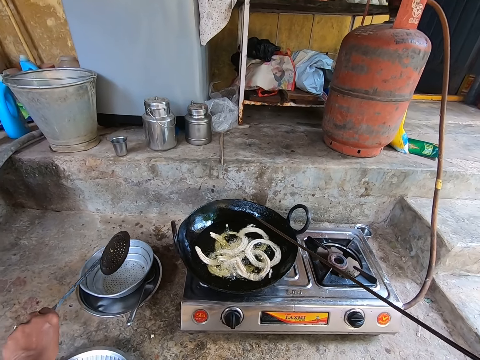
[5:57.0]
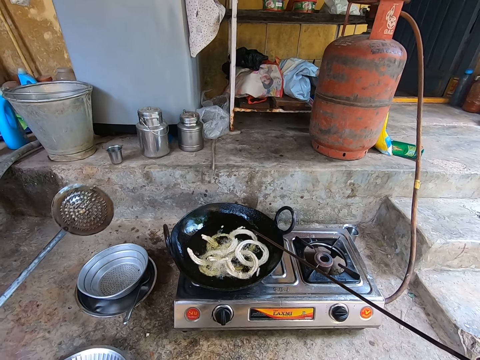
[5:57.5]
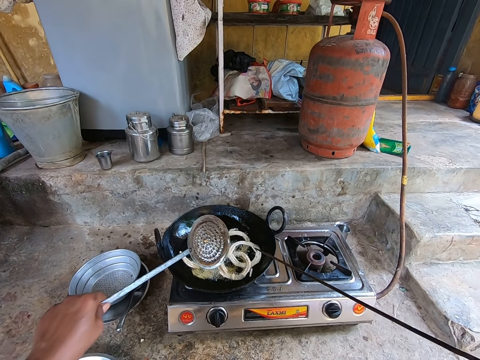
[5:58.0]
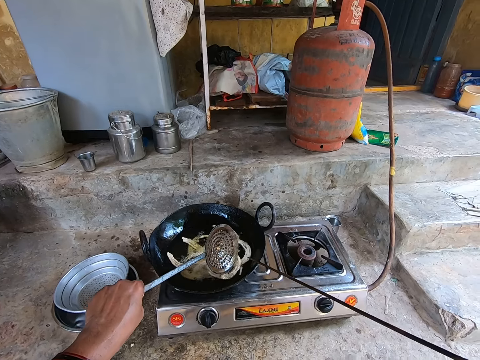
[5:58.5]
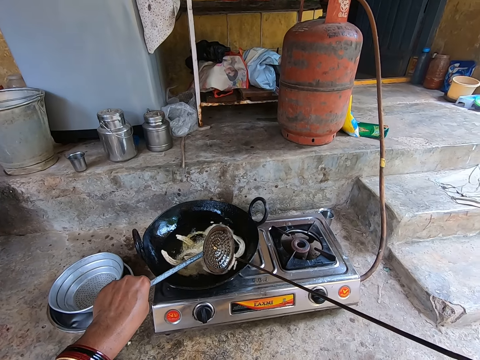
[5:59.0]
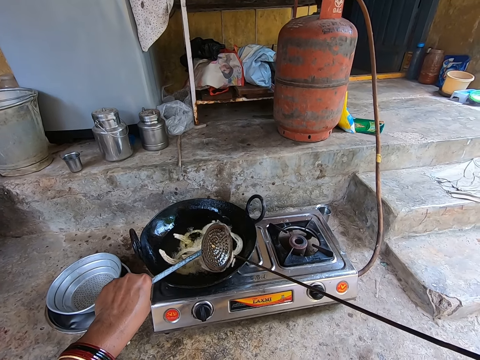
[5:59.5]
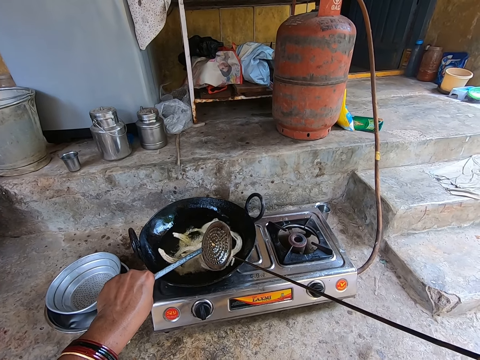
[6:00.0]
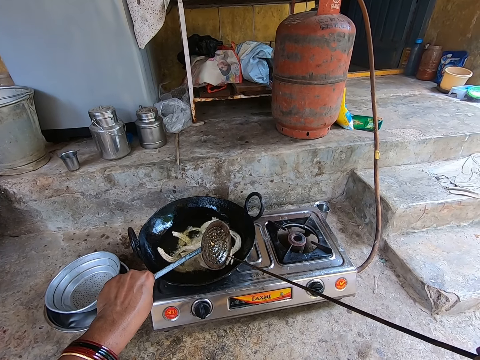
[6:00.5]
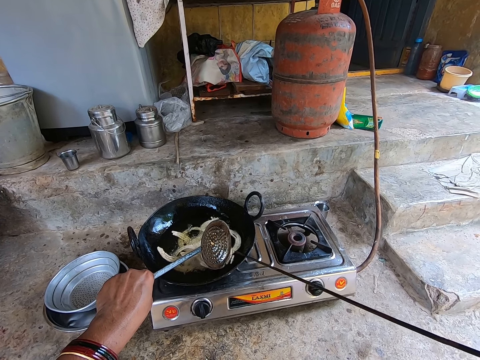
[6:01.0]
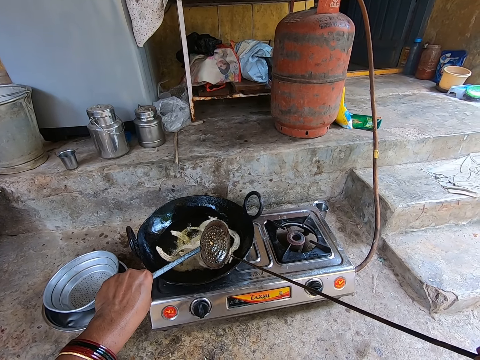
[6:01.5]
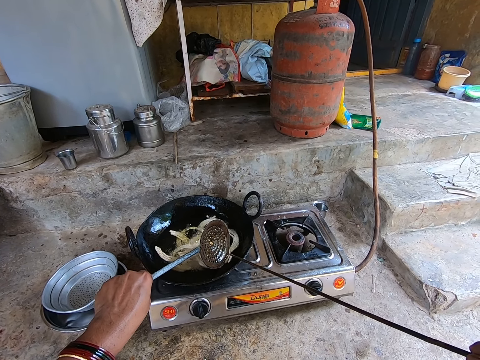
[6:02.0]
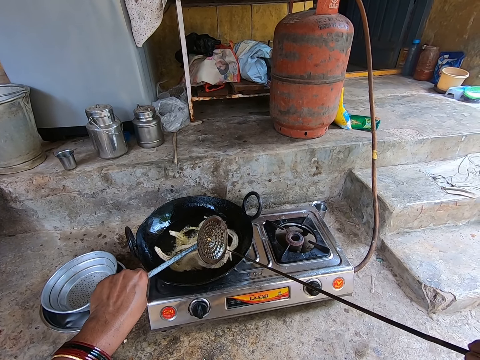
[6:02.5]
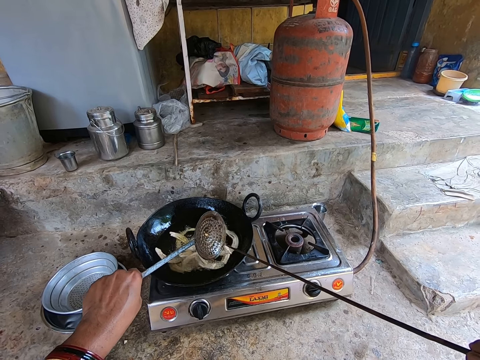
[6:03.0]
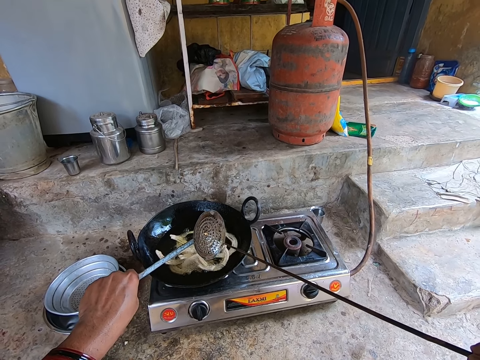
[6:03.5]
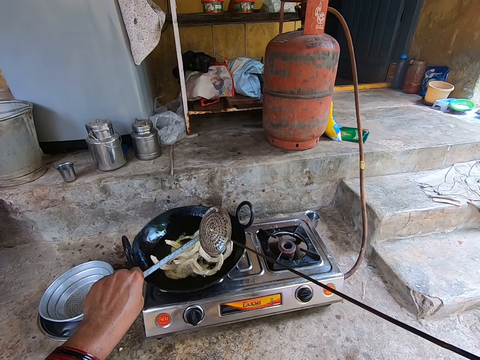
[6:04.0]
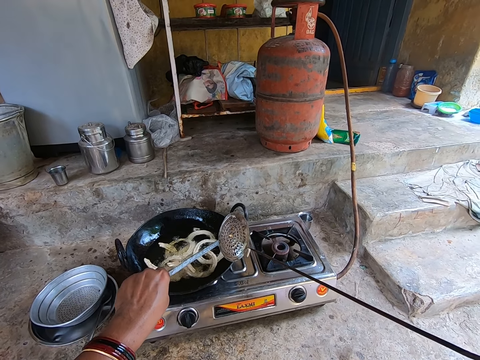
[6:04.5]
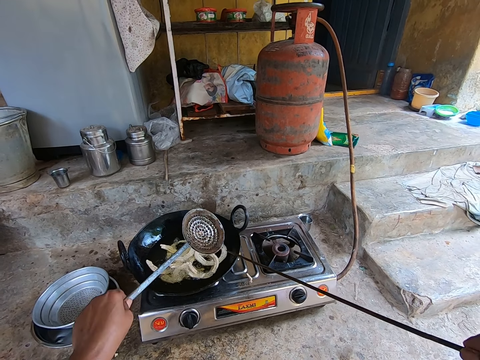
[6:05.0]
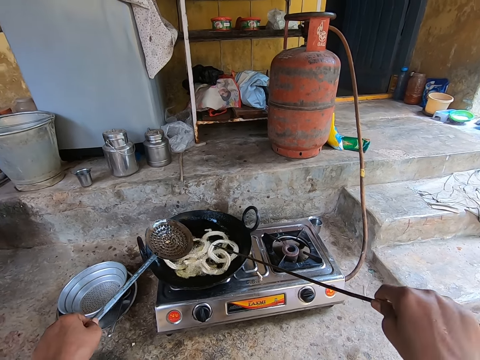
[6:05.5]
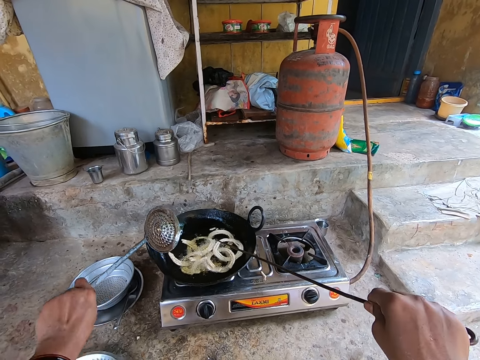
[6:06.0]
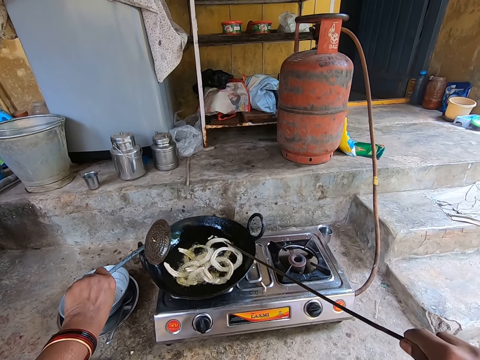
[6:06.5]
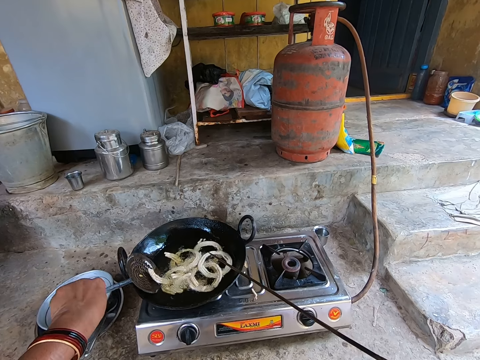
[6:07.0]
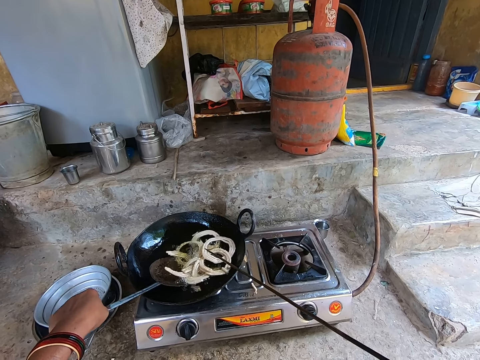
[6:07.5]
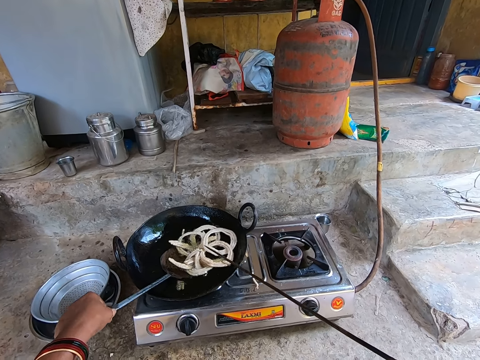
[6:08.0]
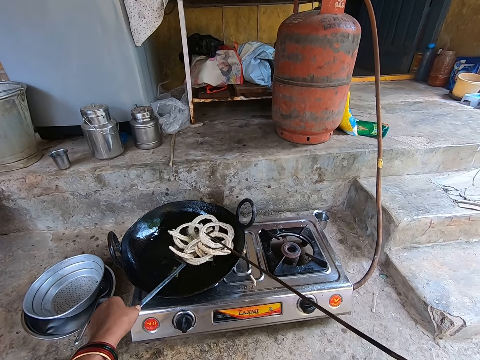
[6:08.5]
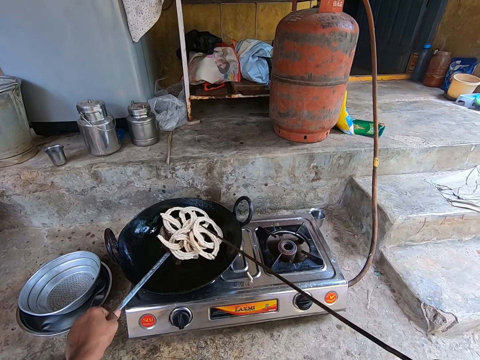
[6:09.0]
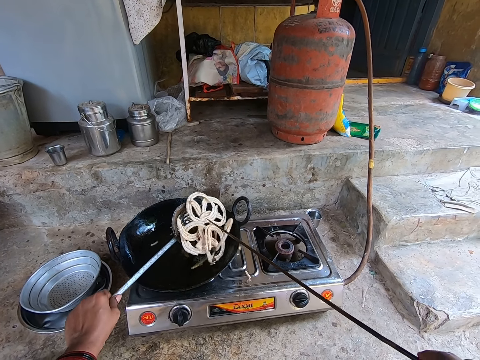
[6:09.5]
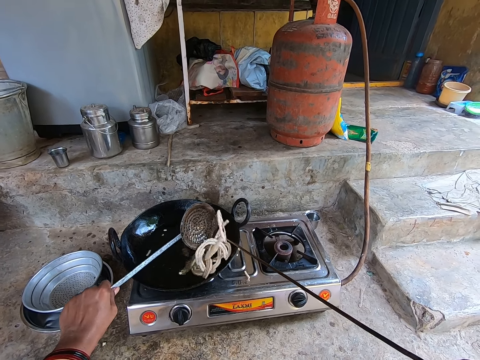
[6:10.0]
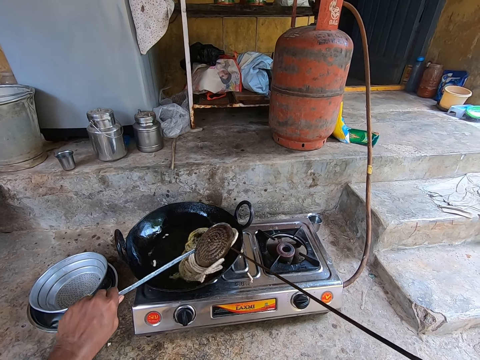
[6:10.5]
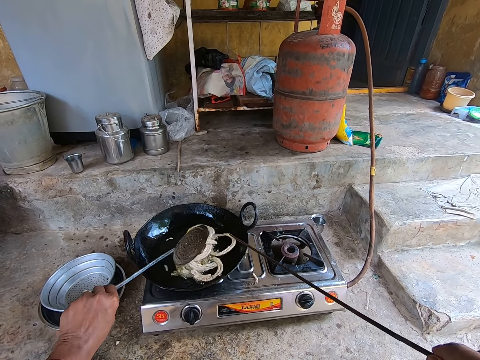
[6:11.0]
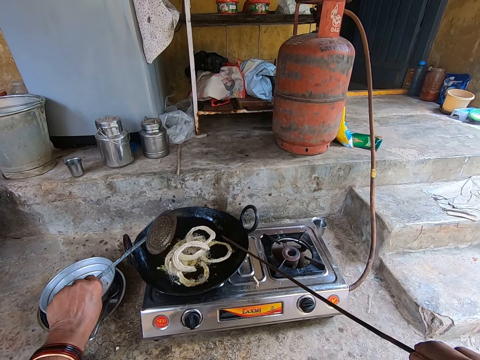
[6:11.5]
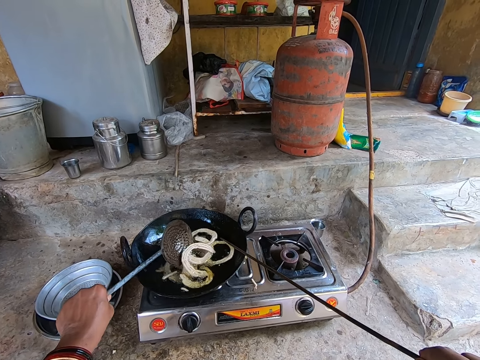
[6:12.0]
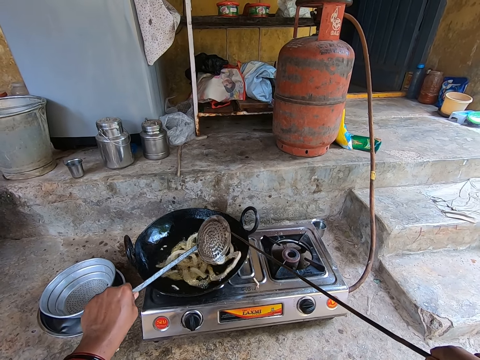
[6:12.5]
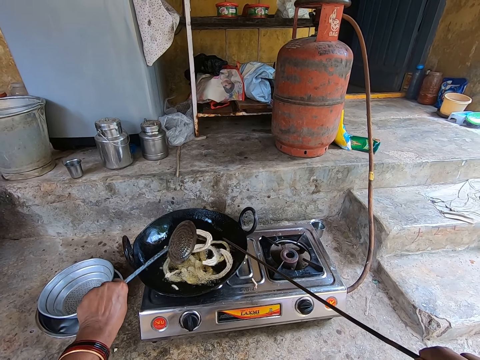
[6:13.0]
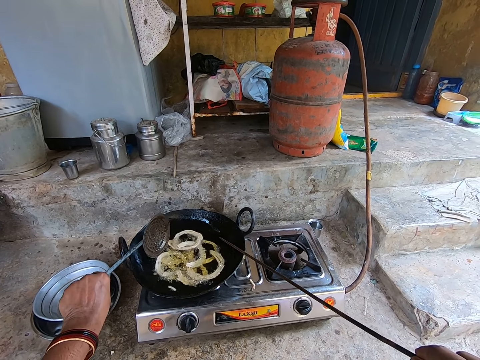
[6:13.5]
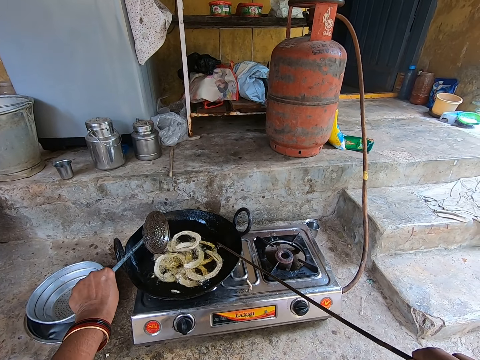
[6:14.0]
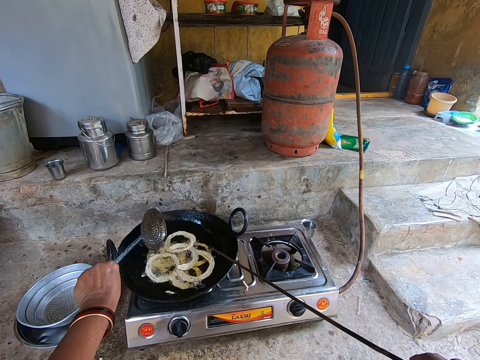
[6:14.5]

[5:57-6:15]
The camera wearer holds a stick up. They touch a spoon. They lift up a colander spoon. They move the colander spoon in the cooking basin. They hold the colander spoon on the murukku. They move the murukku aside and drop the murukku on the stove. They move the stick in the cooking basin. They dip the colander spoon in the cooking basin. They scoop up the murukku. They turn the murukku. They fry the murukku.

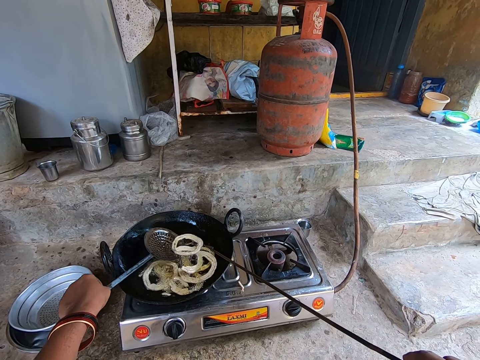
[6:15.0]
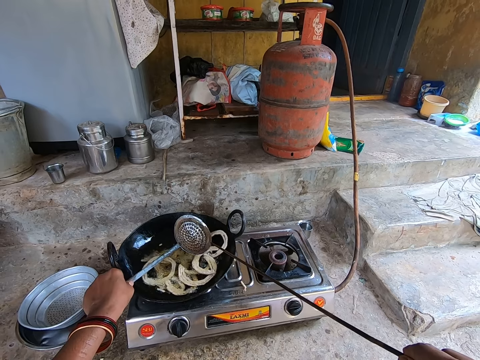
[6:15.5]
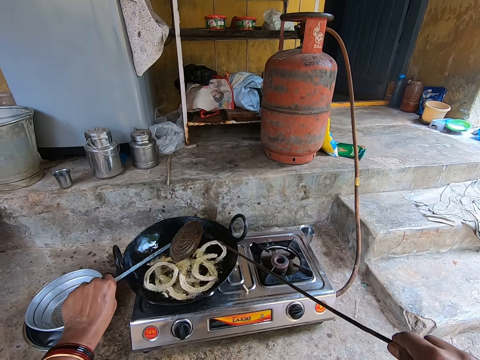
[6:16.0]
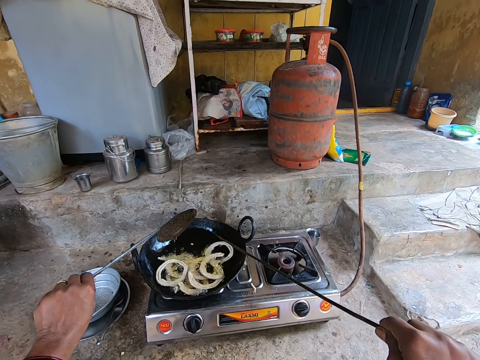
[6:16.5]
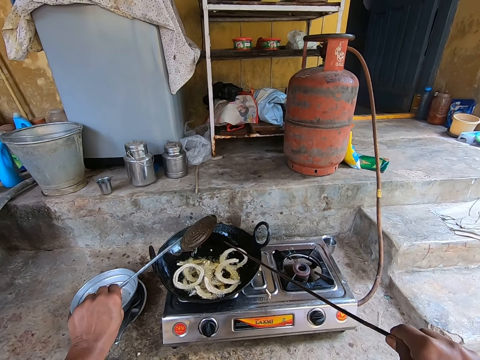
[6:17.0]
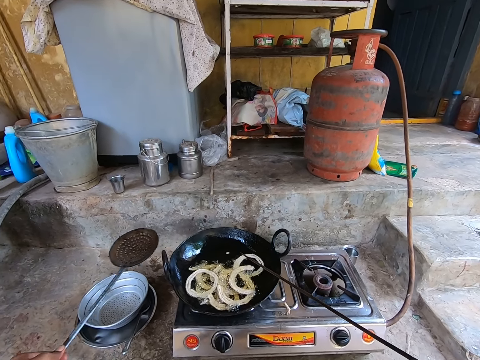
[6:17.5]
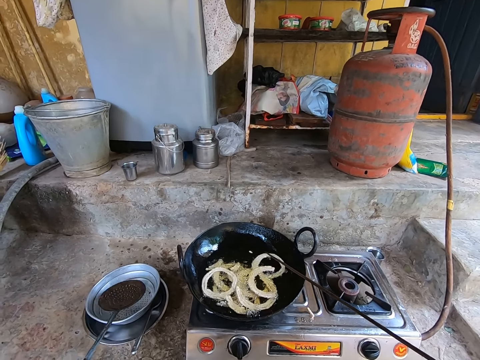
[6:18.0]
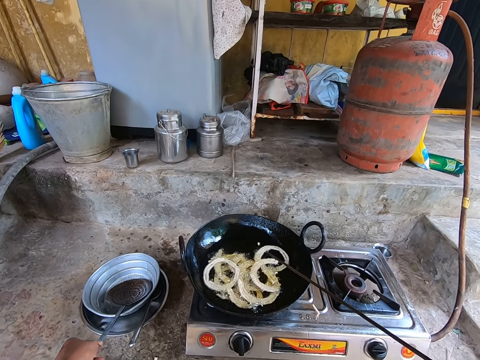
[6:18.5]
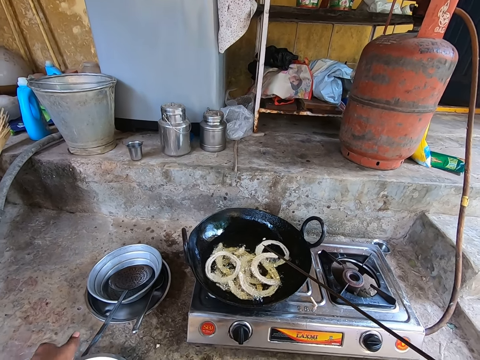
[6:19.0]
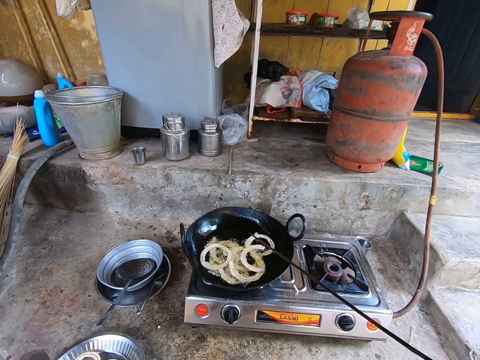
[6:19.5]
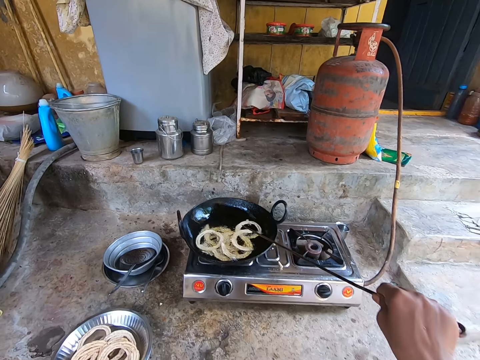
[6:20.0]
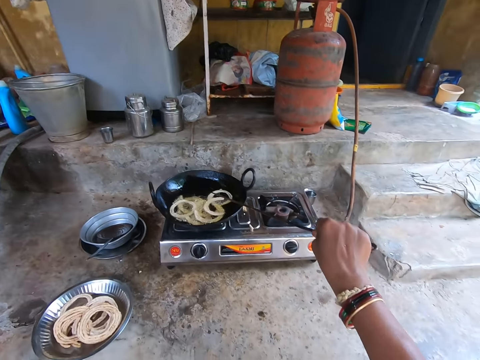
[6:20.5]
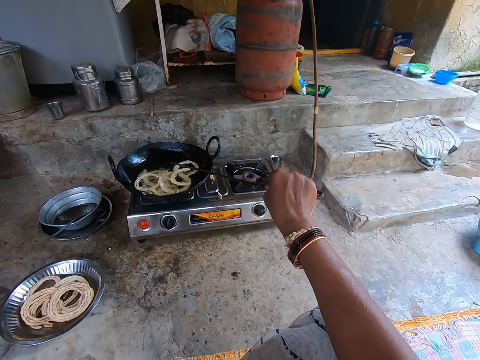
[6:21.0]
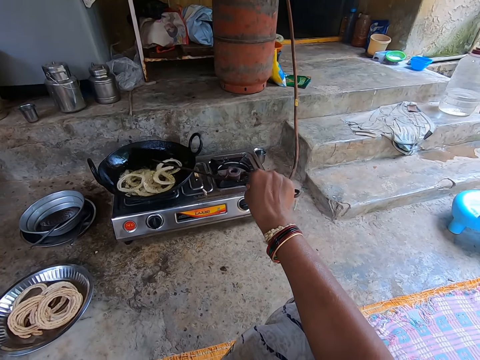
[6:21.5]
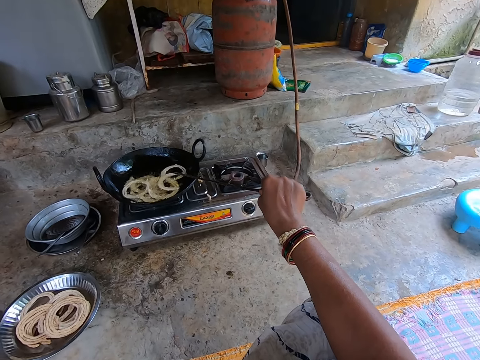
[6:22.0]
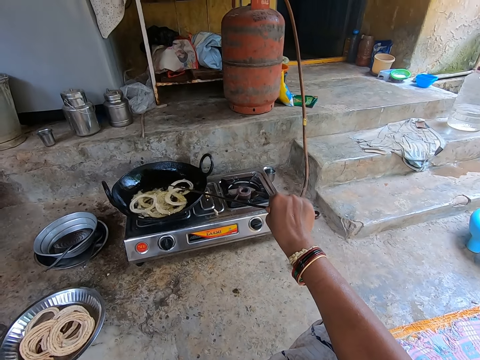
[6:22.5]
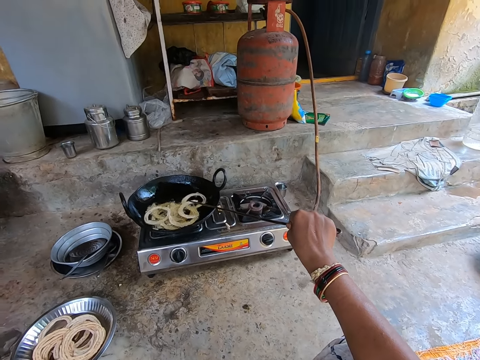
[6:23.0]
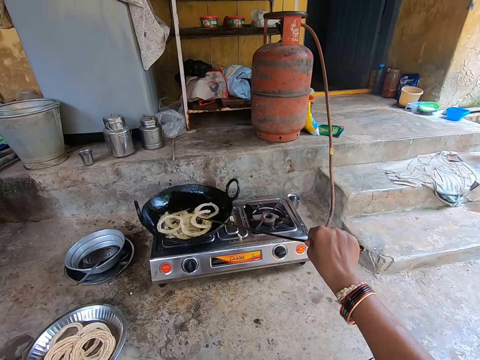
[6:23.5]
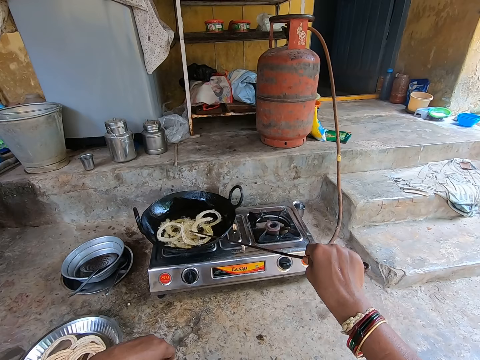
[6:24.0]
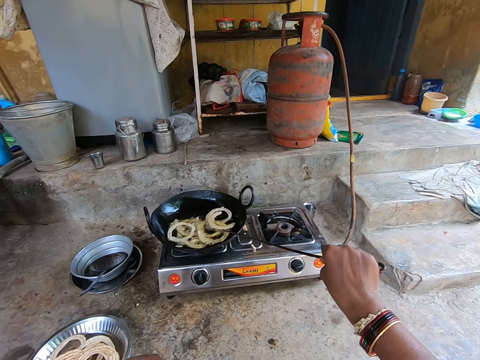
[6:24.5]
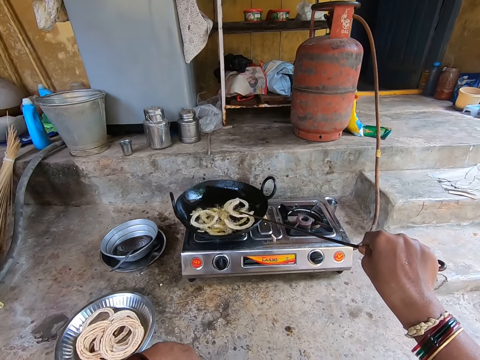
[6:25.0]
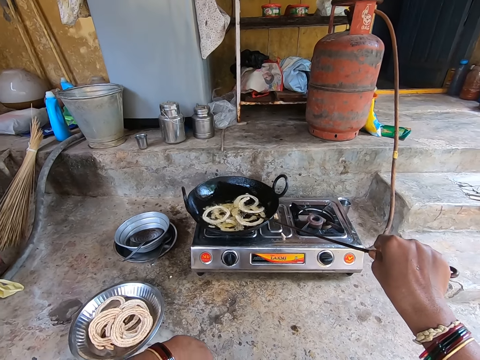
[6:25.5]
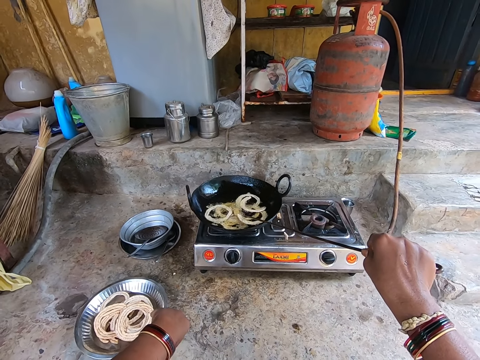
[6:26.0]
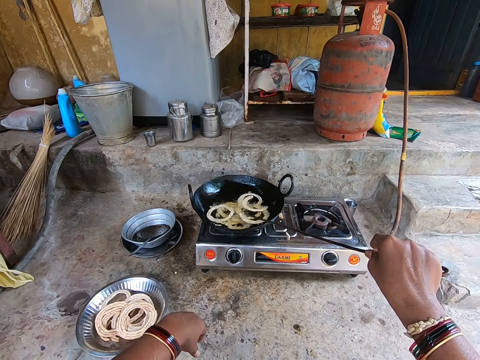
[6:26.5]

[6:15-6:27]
The camera wearer mixes something in the fire using a spoon. They lift a colander spoon up. They place the colander spoon on the bowl. They fry the murukku.
